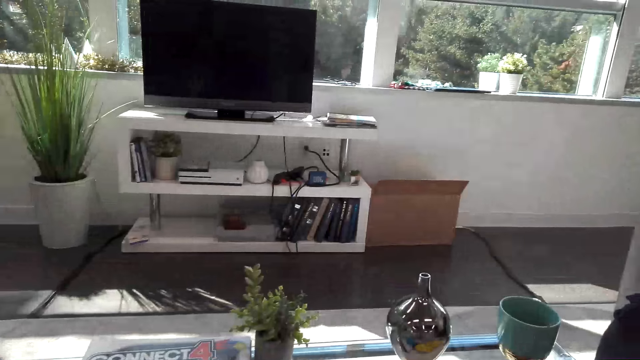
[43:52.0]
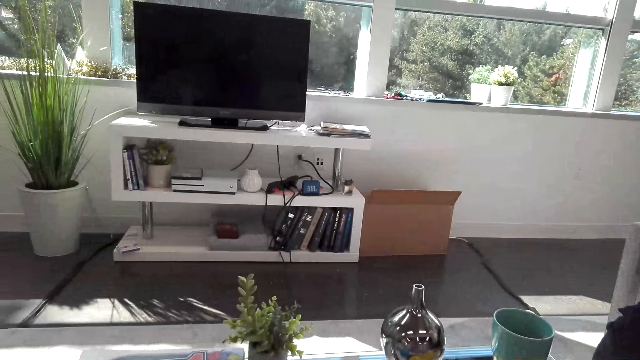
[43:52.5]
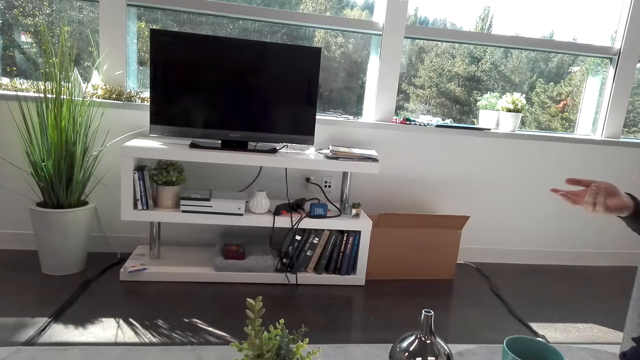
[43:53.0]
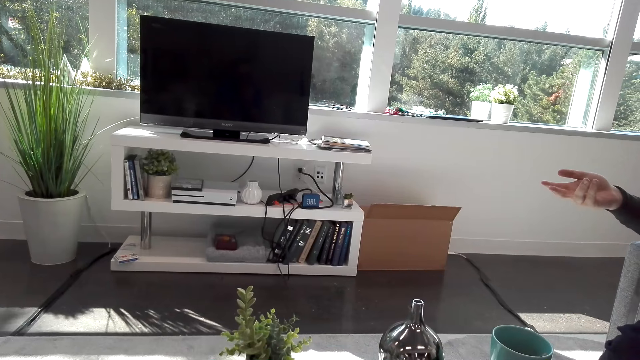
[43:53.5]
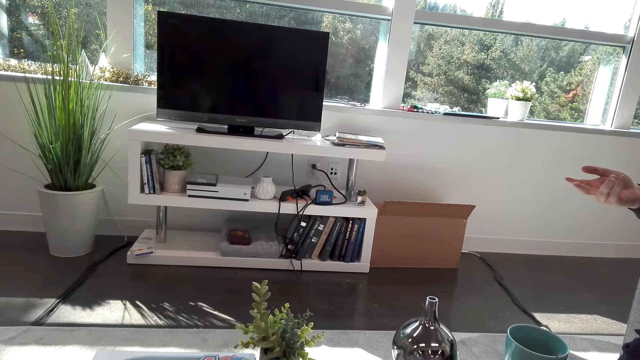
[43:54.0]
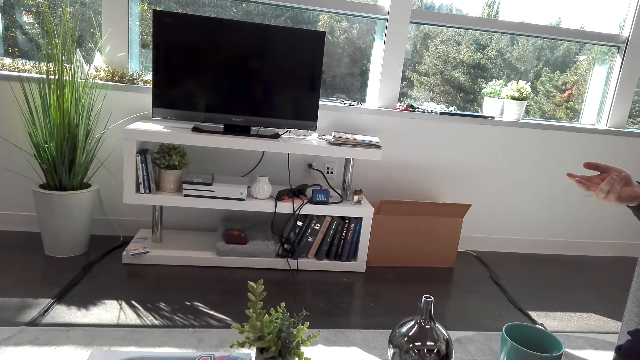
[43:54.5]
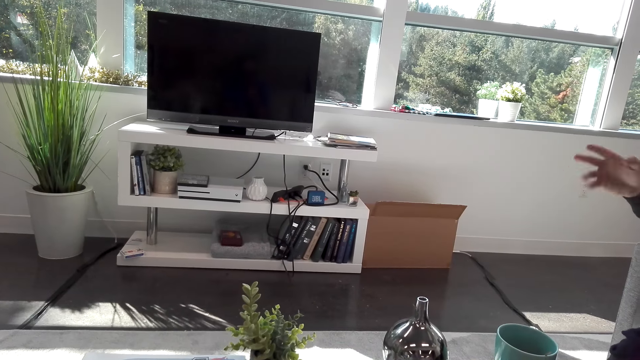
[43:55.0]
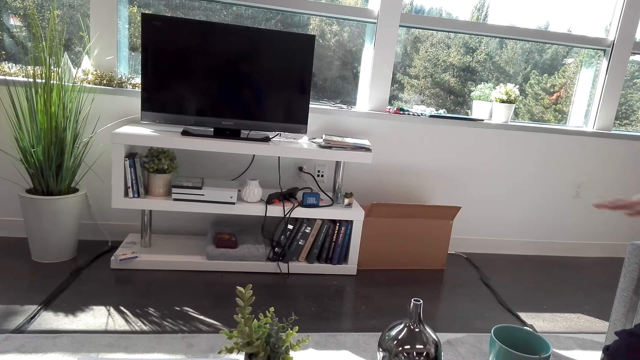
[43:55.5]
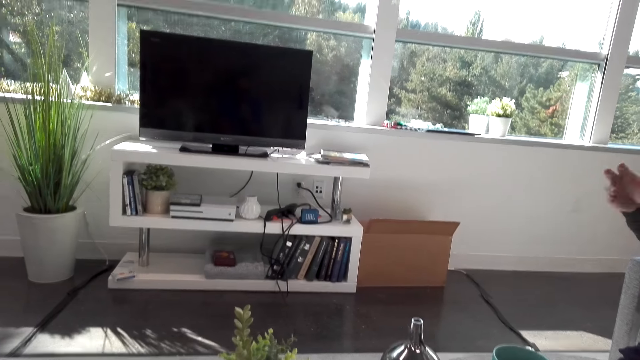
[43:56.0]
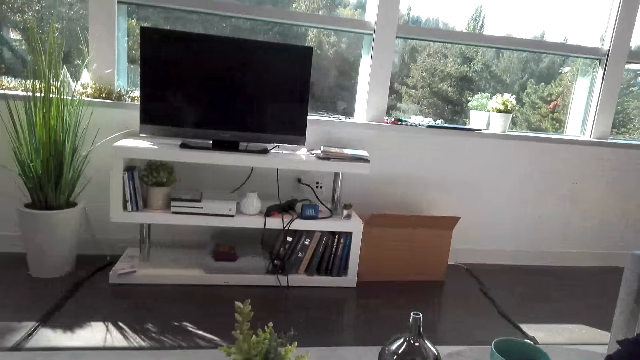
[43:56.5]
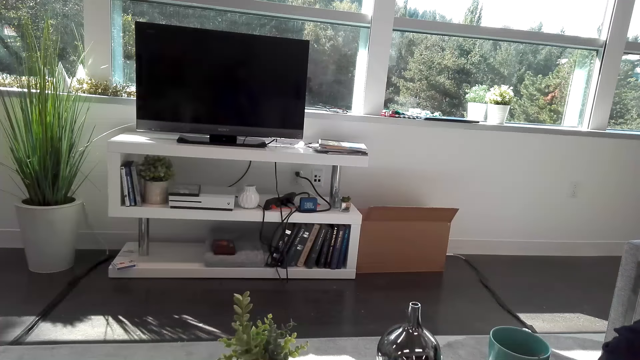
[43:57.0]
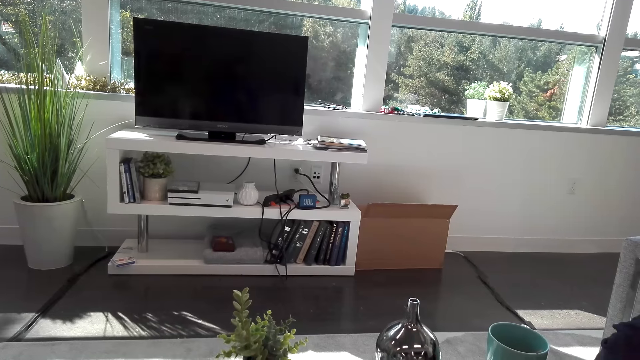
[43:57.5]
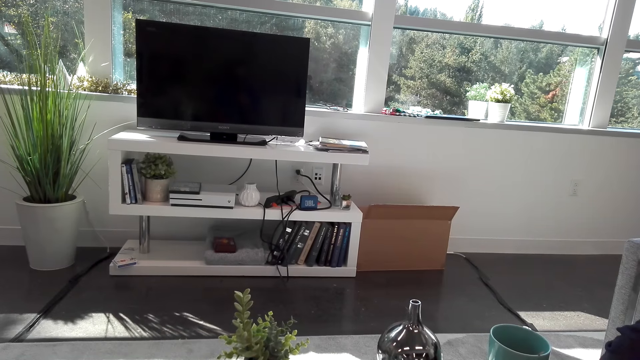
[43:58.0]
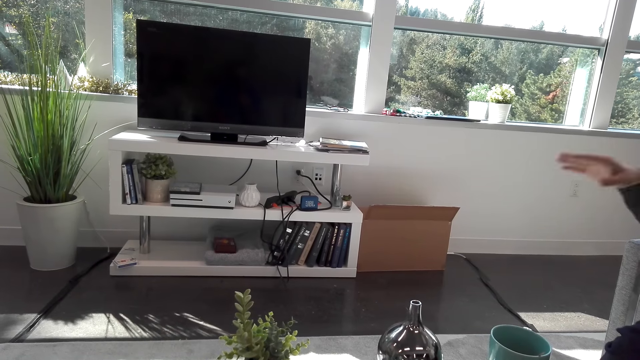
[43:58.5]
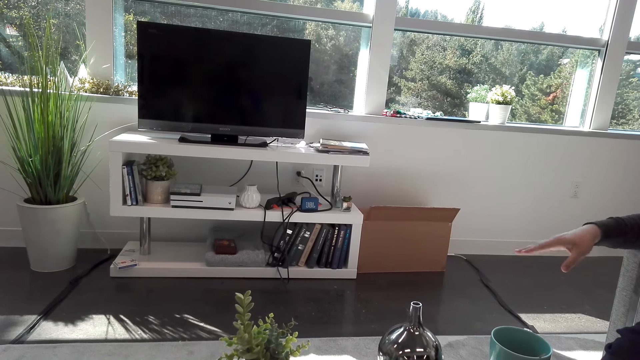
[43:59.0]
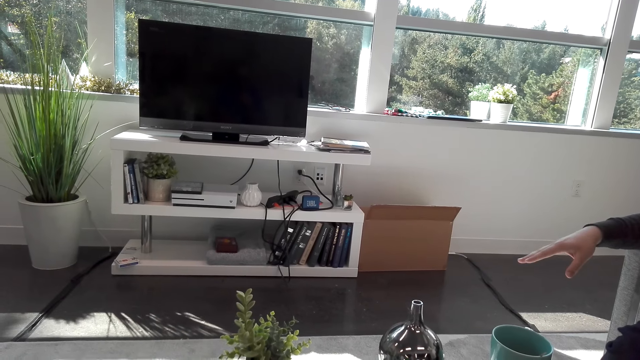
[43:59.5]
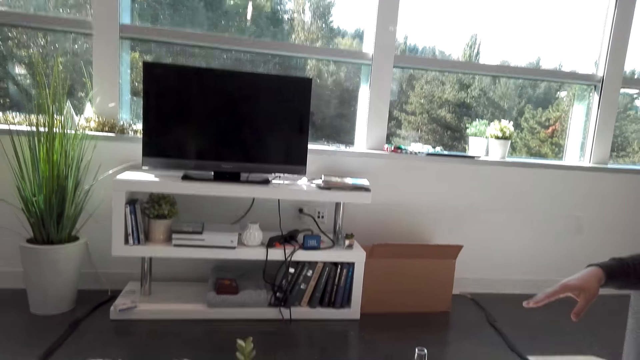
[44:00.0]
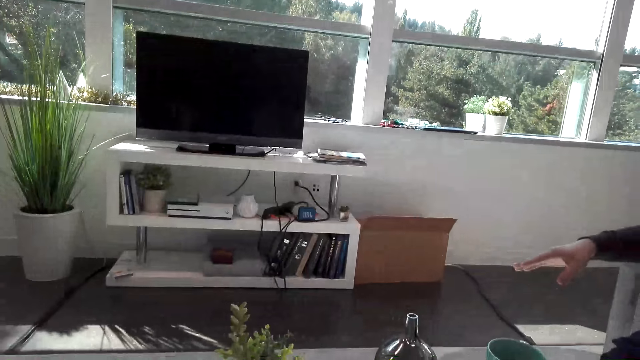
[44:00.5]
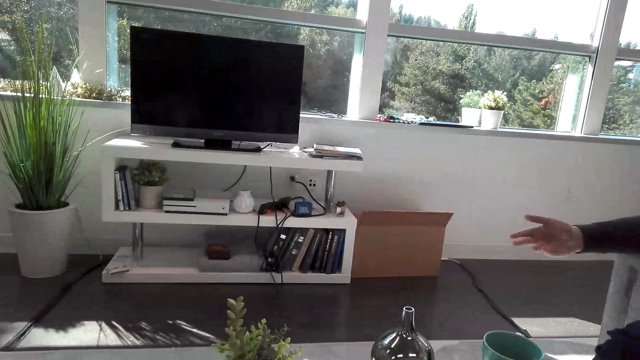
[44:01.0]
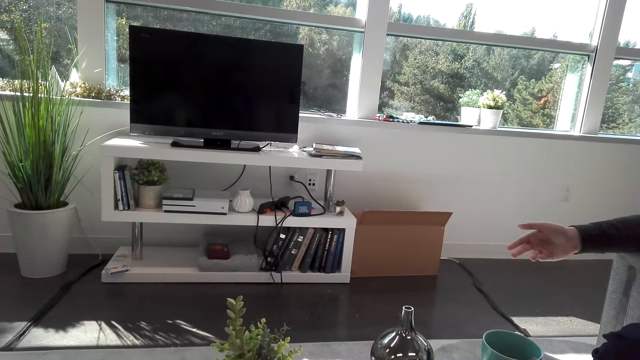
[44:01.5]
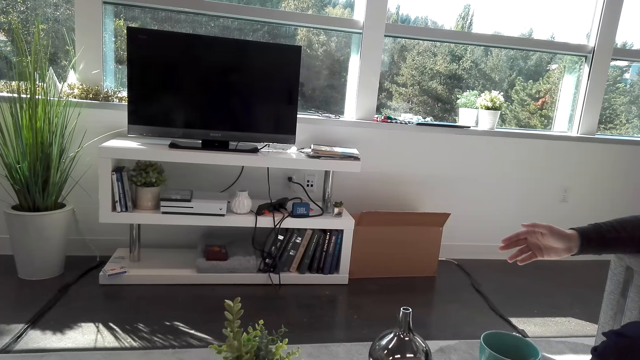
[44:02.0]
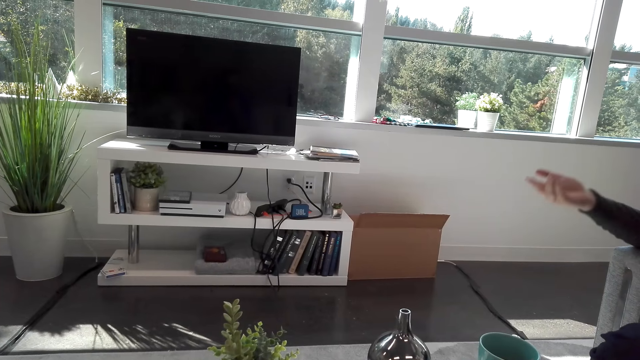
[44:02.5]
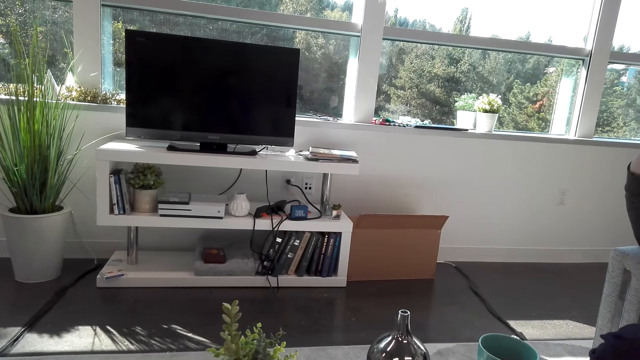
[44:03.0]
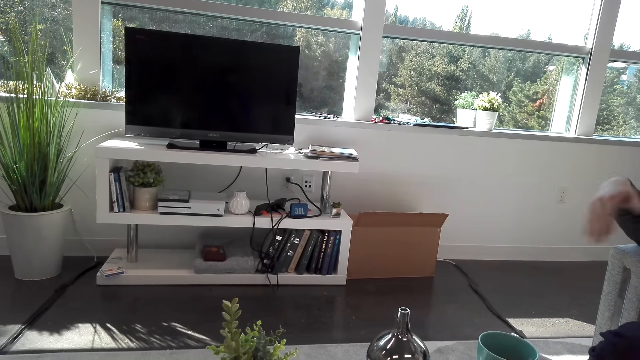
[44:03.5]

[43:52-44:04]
The camera wearer stares in the room.

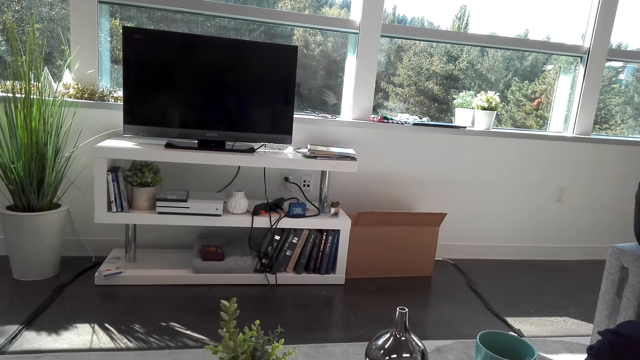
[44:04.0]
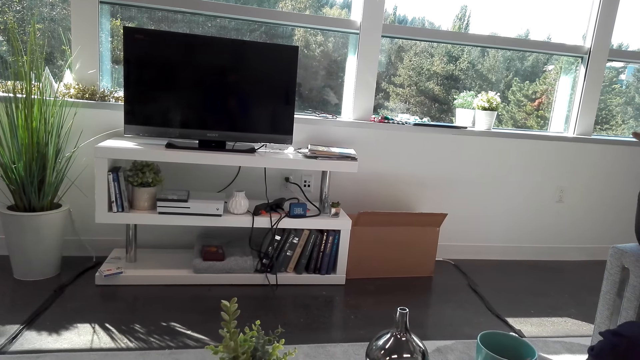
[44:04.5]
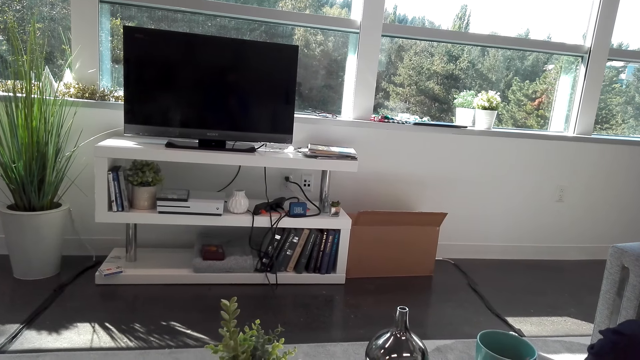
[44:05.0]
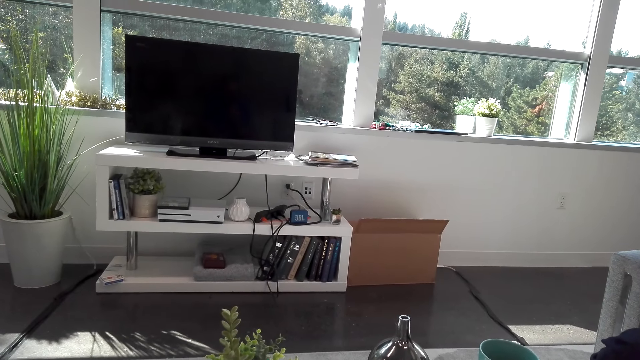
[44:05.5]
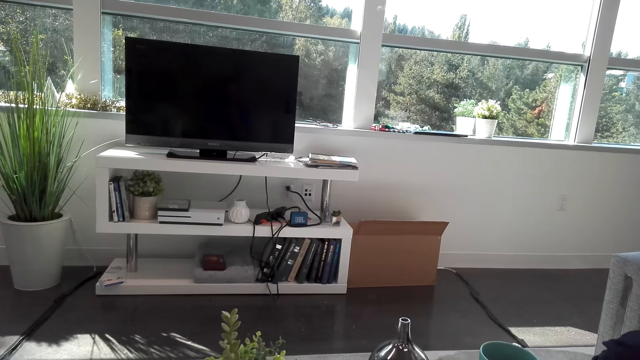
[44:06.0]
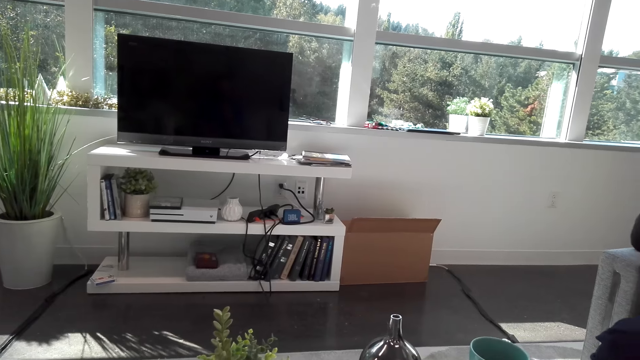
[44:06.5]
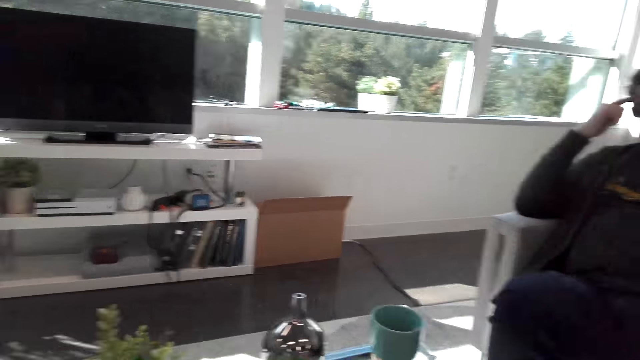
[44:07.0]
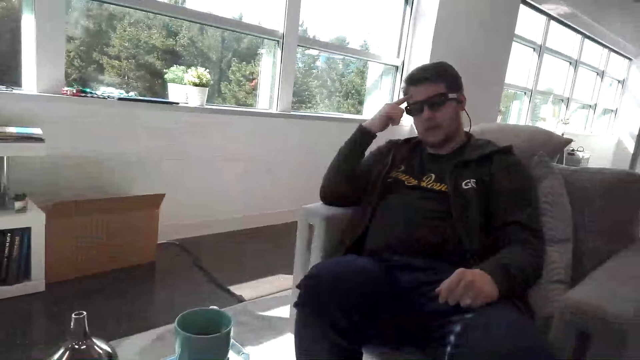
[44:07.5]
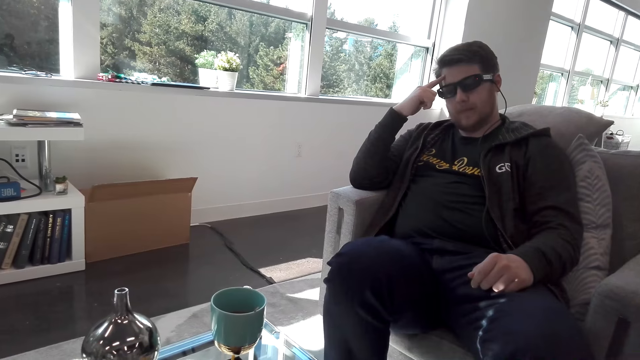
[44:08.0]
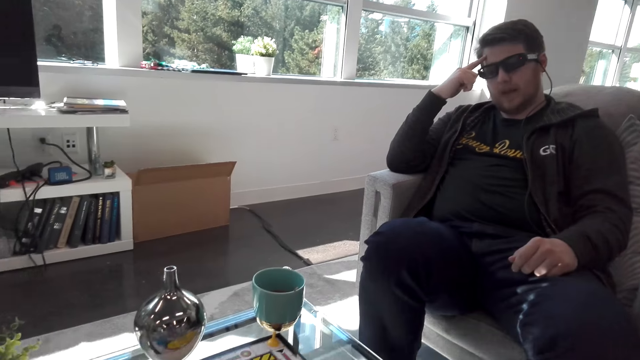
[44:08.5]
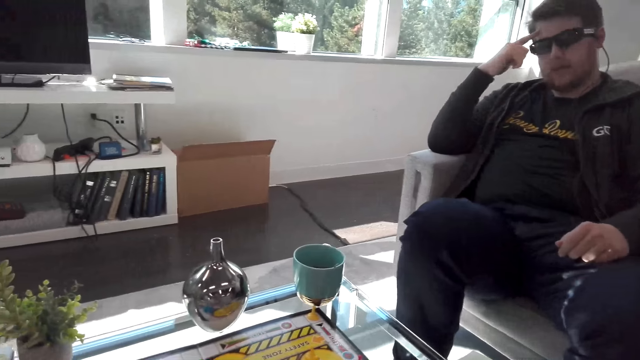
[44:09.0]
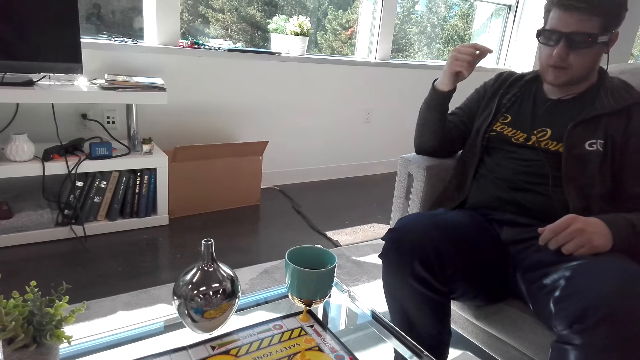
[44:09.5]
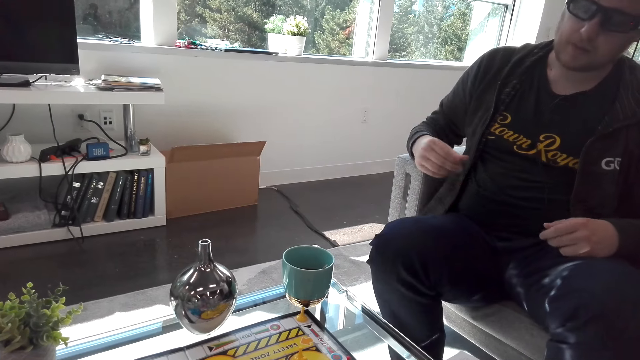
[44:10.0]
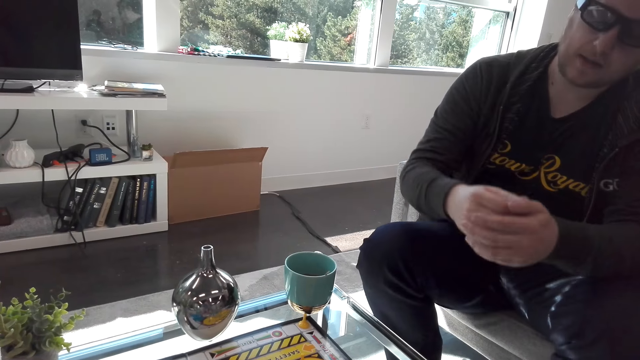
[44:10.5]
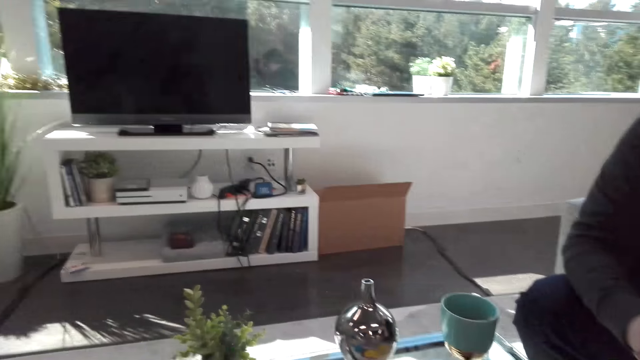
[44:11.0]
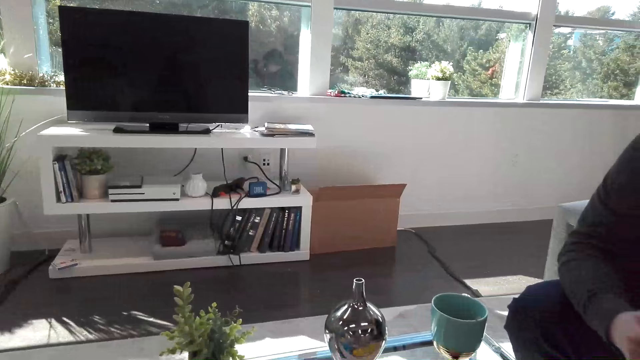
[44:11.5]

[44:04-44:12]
A person stares in the room. The camera wearer stares in the room.
